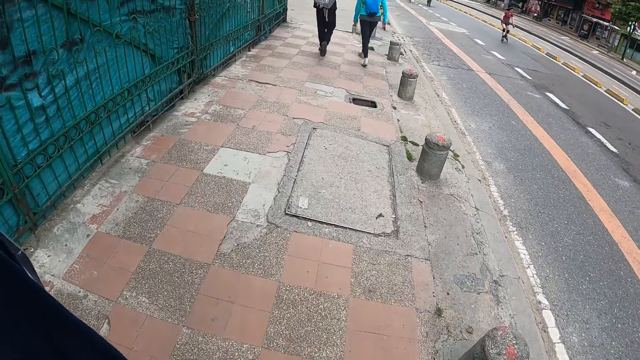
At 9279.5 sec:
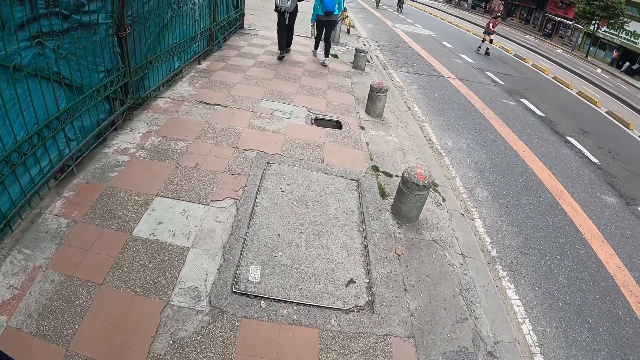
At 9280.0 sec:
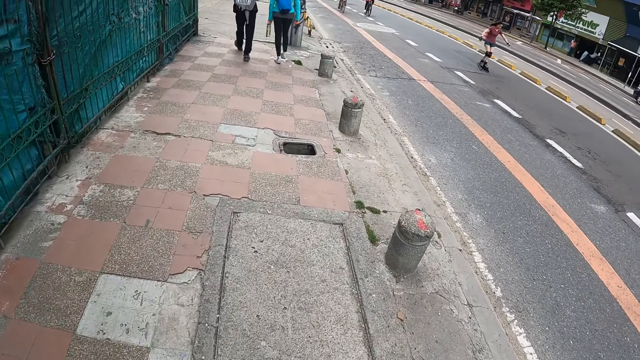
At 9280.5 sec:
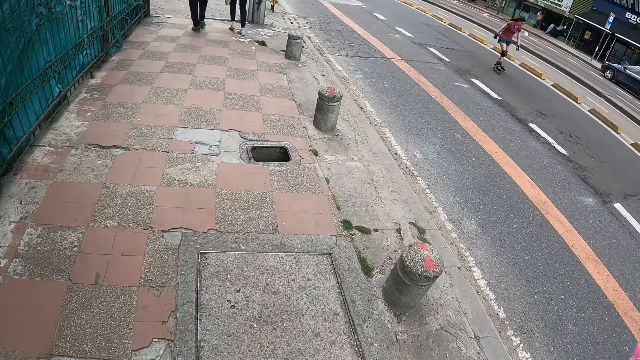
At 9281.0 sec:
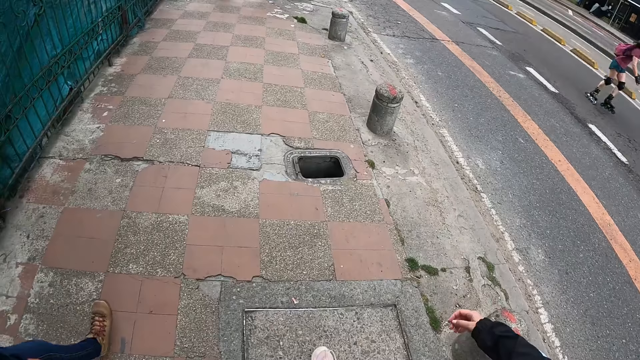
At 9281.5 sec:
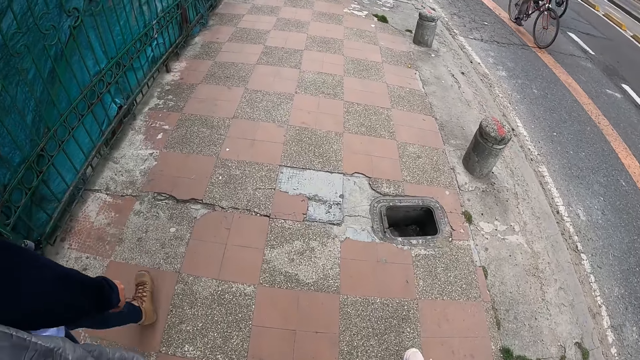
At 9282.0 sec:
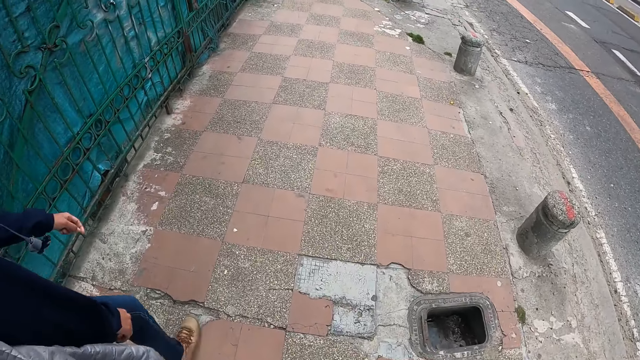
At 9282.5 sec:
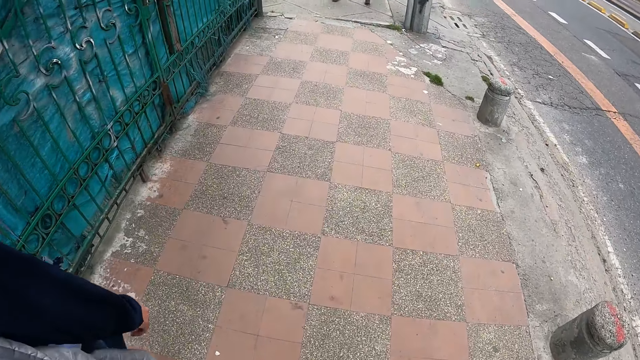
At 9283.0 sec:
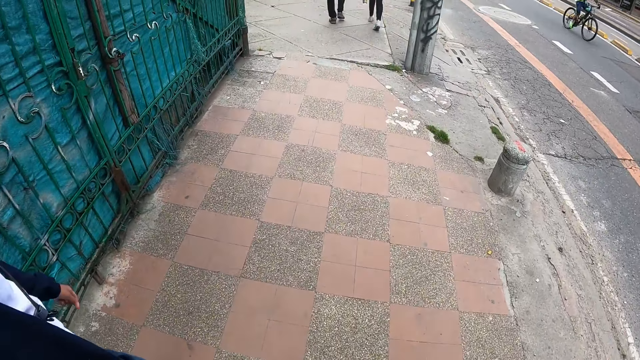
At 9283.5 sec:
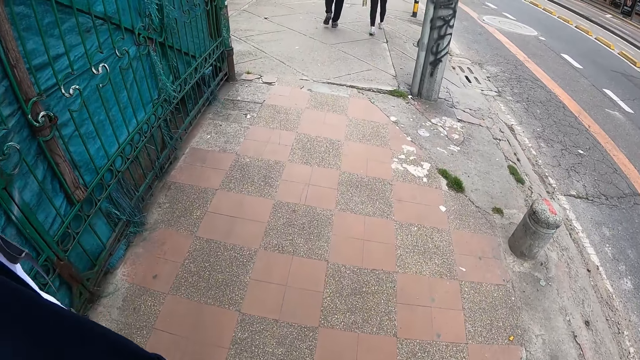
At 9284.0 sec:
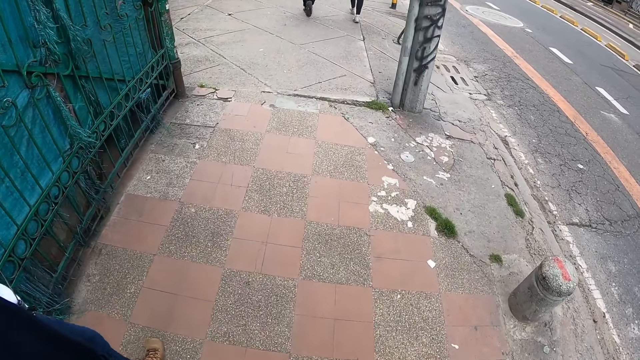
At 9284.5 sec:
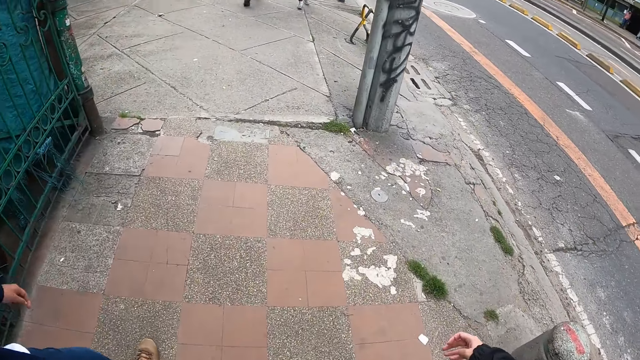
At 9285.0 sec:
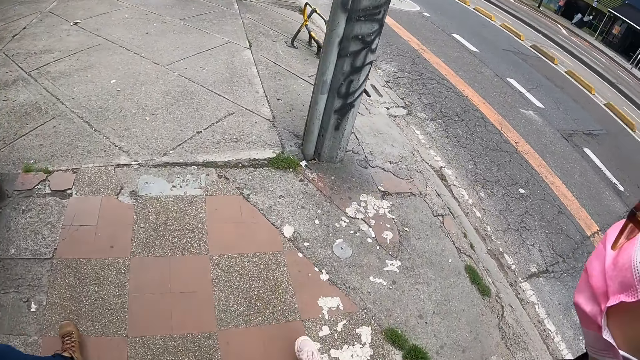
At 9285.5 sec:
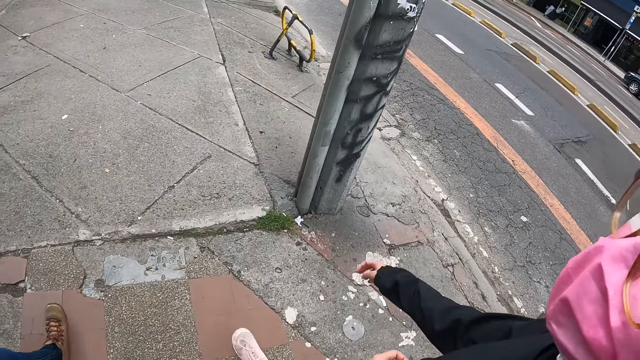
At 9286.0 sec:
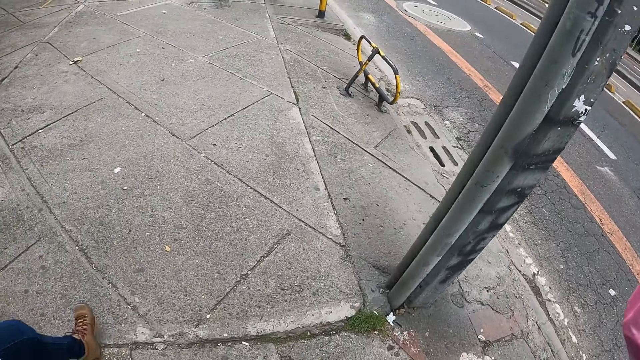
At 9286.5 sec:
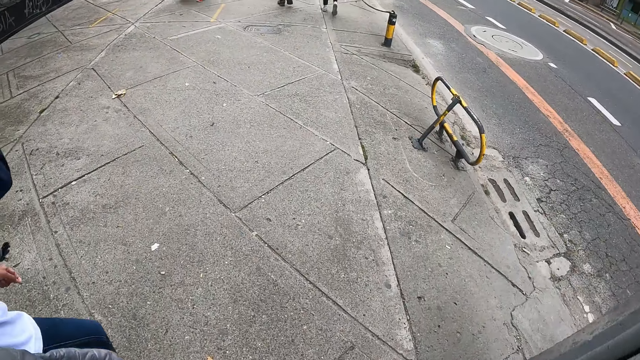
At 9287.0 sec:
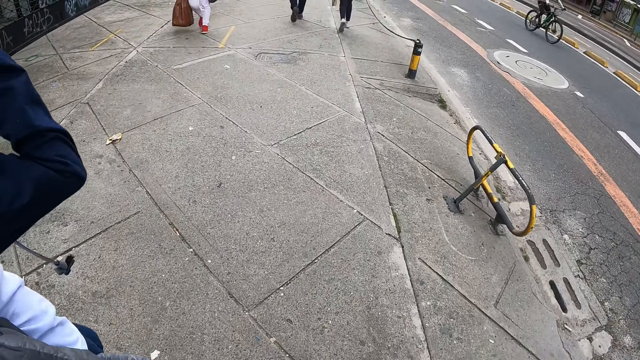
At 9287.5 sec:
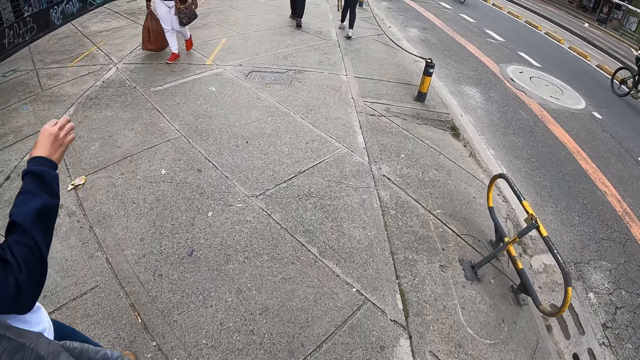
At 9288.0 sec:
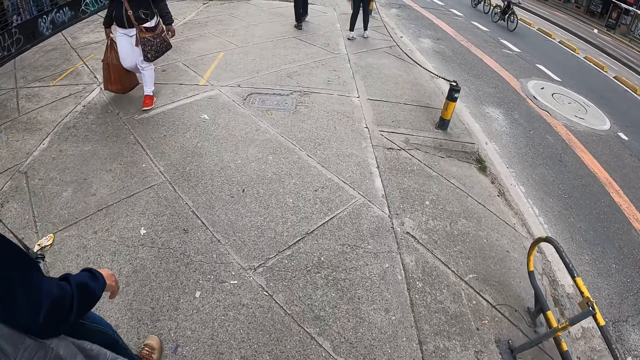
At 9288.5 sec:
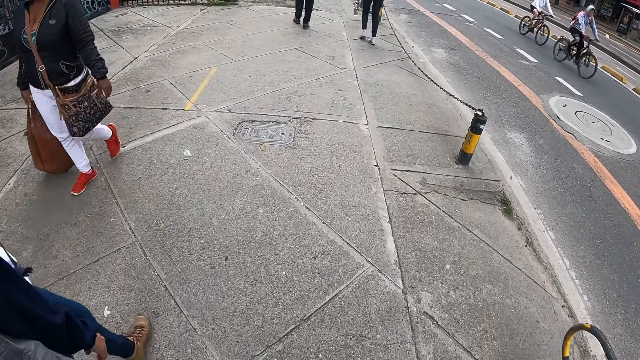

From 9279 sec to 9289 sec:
The camera wearer walks around. A woman adjusts her camera on her head with her right hand. The woman walks around.

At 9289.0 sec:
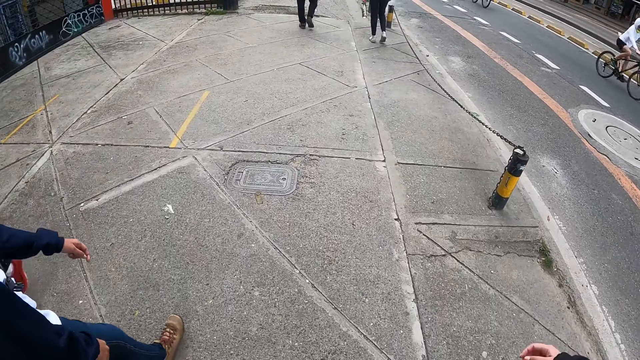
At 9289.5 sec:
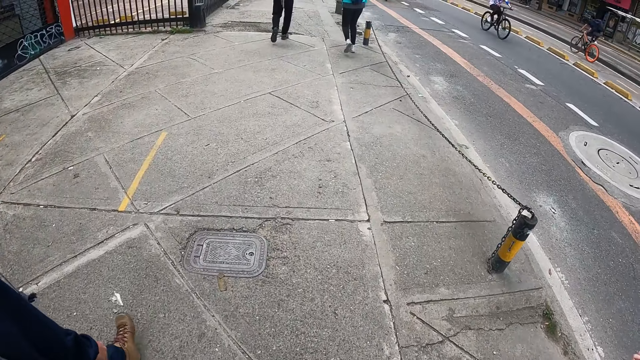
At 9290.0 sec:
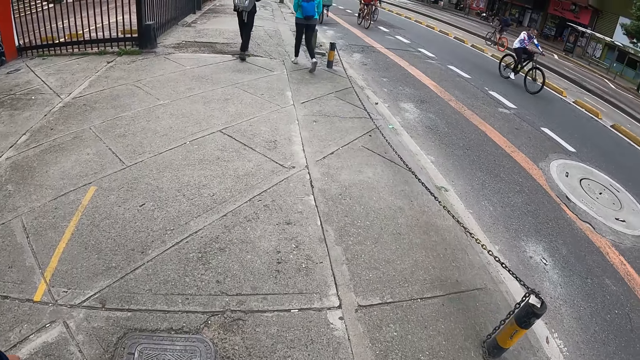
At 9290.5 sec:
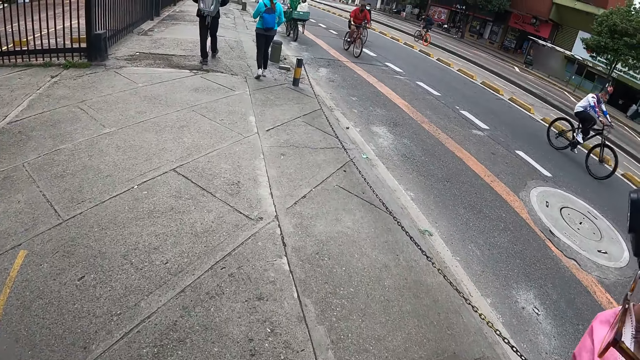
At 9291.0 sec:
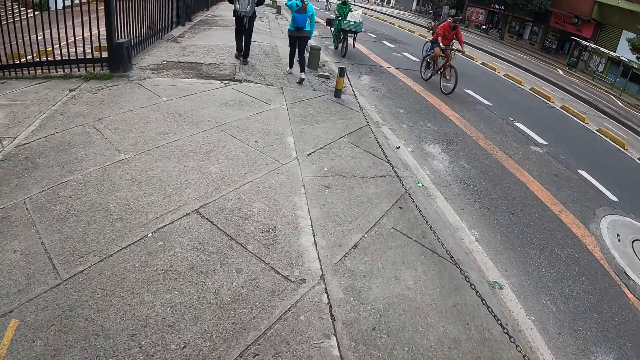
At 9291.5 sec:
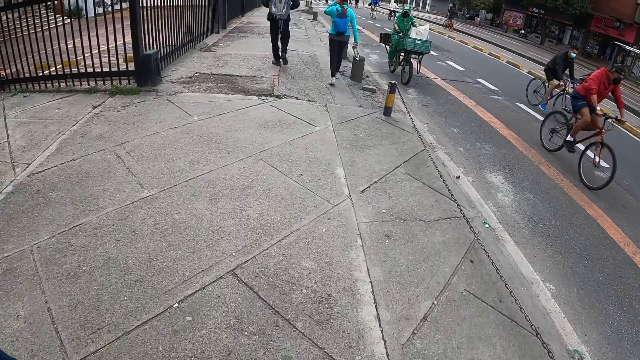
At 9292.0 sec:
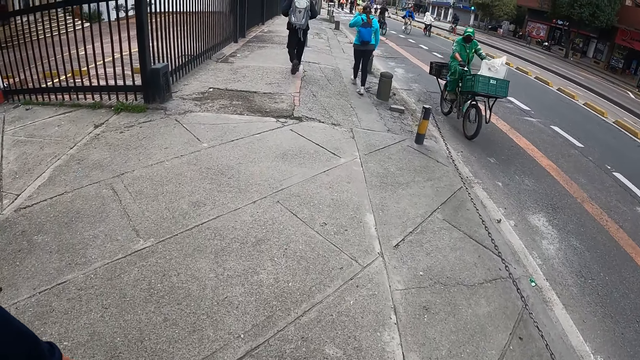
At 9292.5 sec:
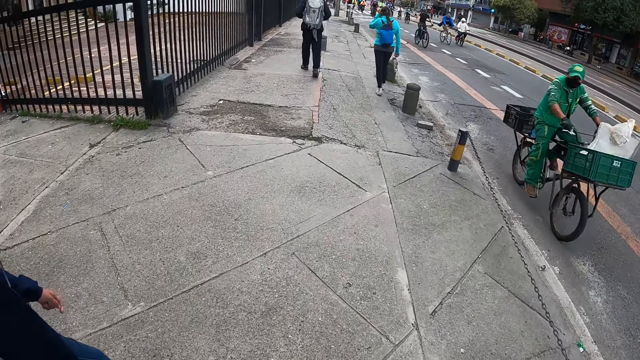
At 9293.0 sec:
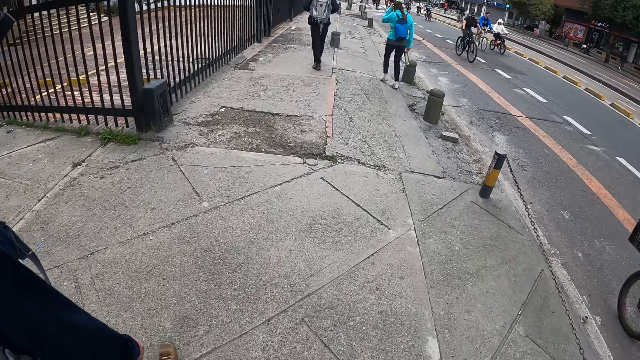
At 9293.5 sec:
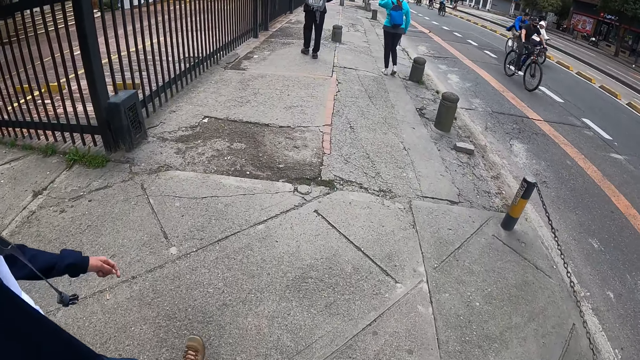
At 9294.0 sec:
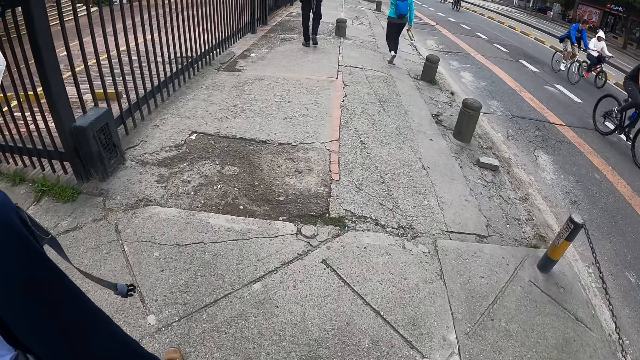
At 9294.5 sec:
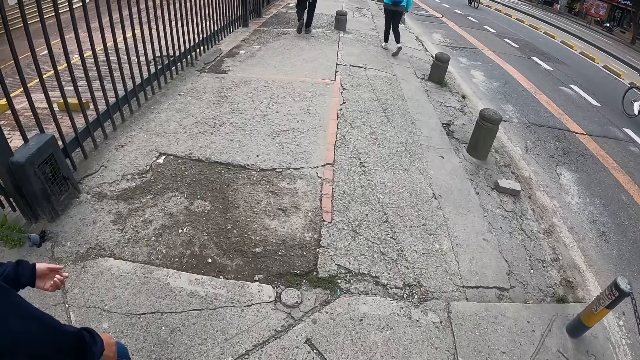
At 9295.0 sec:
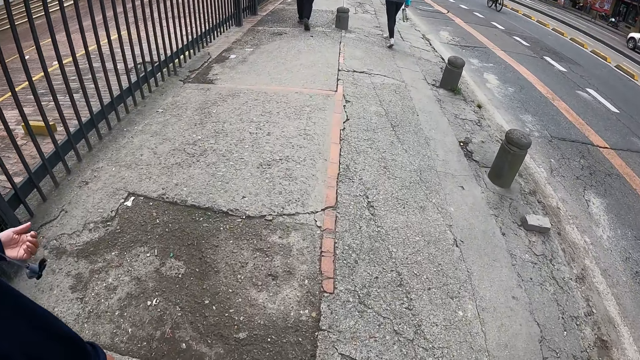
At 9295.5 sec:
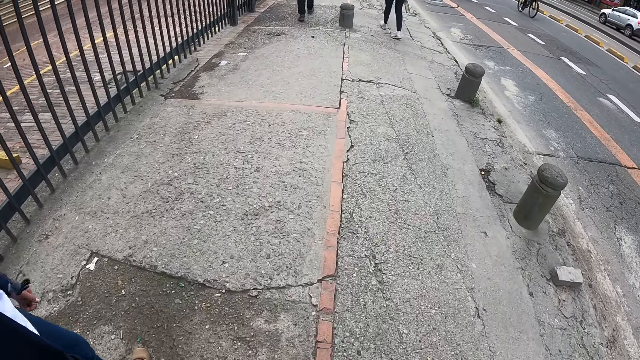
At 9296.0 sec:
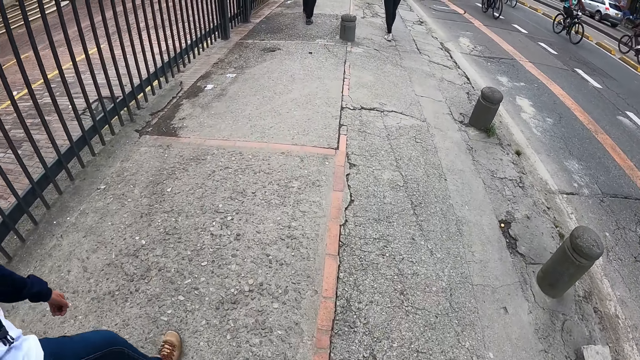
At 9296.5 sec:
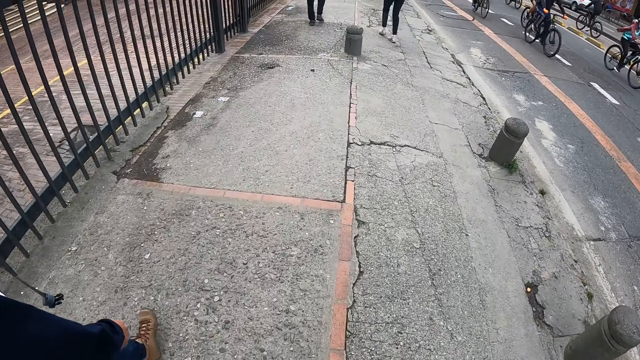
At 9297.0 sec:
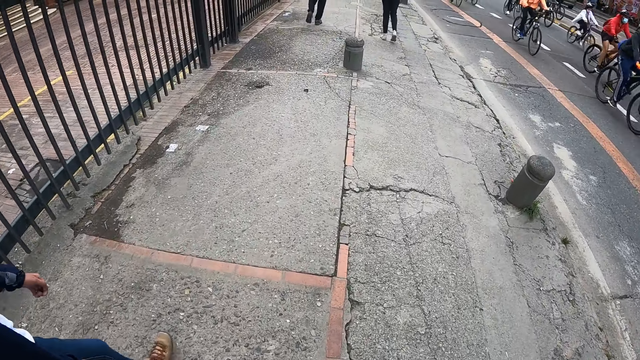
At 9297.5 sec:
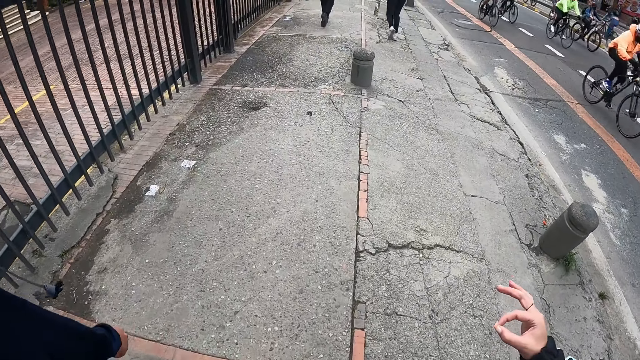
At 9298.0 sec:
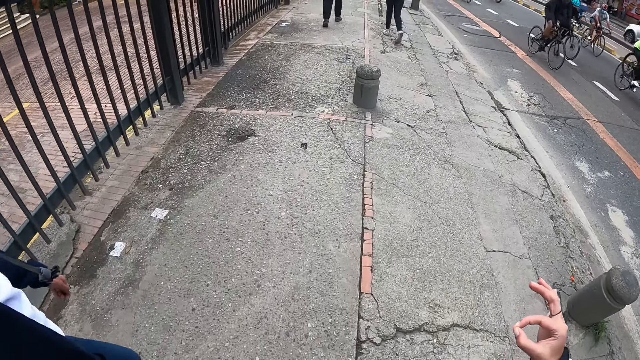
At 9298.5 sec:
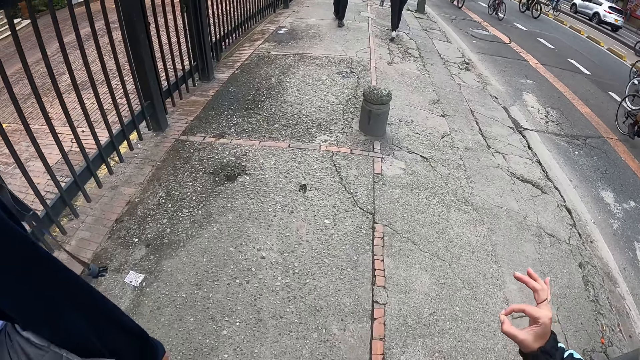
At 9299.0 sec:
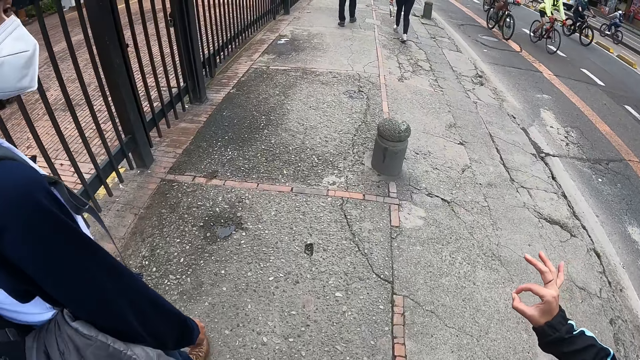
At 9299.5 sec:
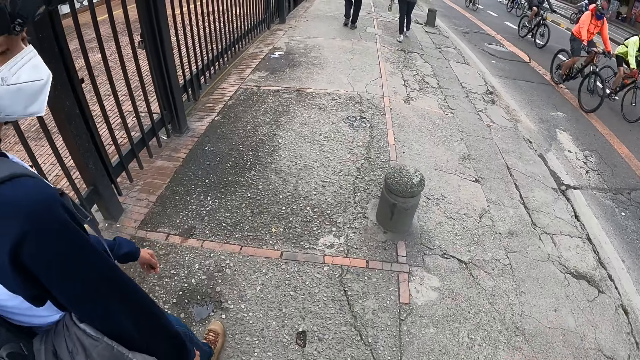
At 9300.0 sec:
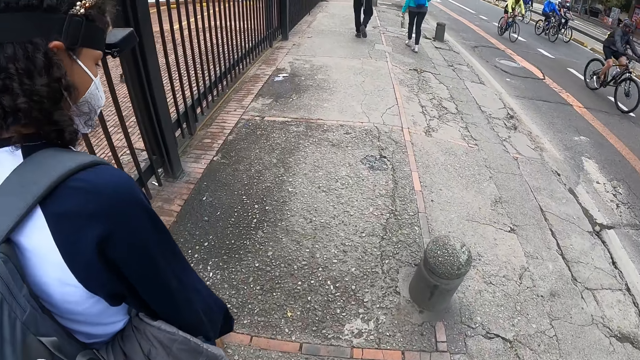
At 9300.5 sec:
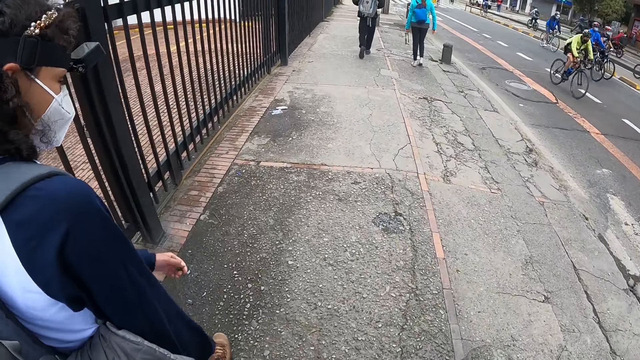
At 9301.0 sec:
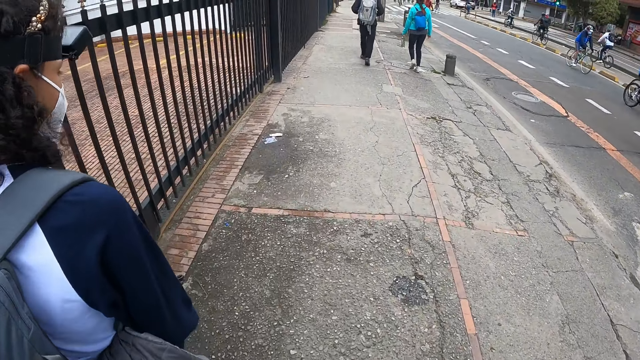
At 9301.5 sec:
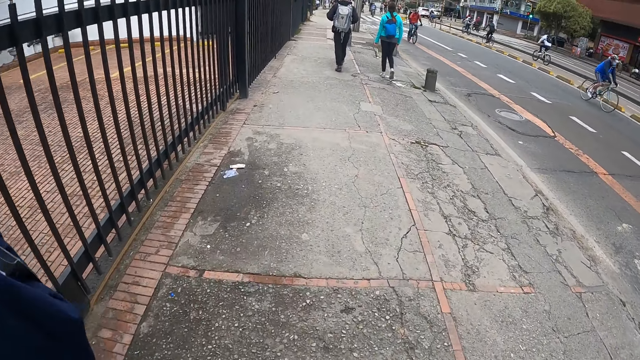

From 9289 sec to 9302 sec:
The woman passes the bottle of water from her left hand to her right hand. She adjusts her camera on her head with her left hand. A person walks around. The camera wearer walks around. The woman moves the bottle of water in both hands. Another person moves their hand around. The first person walks around.
